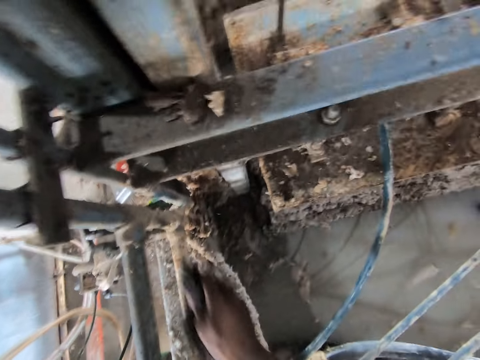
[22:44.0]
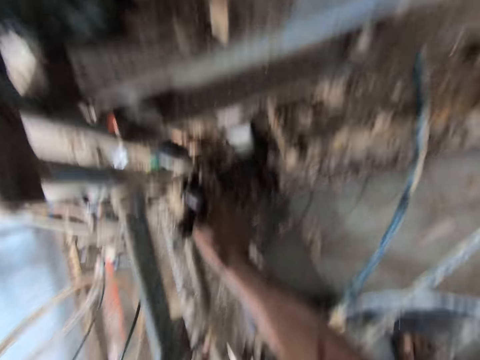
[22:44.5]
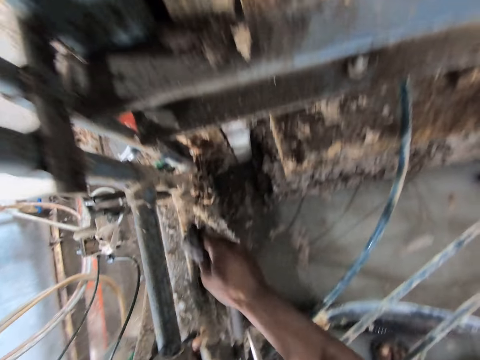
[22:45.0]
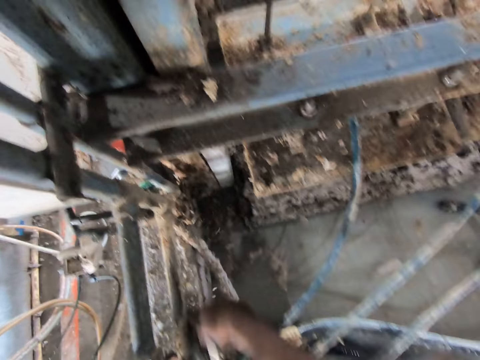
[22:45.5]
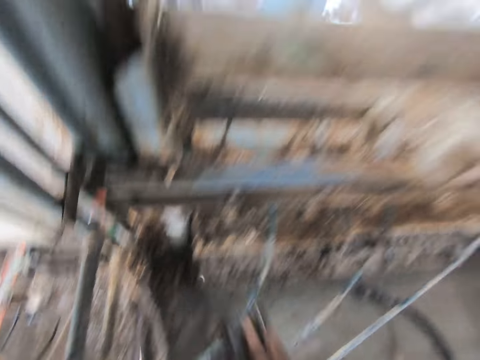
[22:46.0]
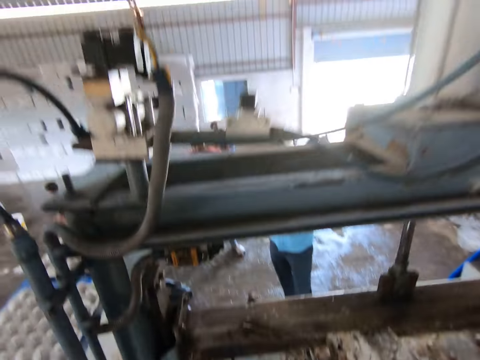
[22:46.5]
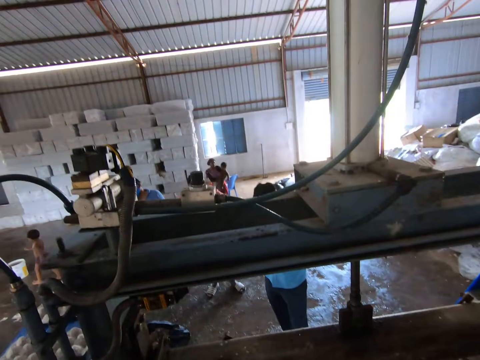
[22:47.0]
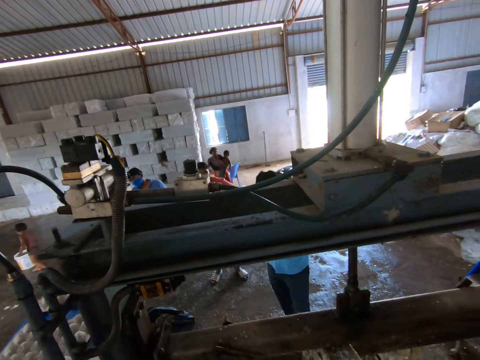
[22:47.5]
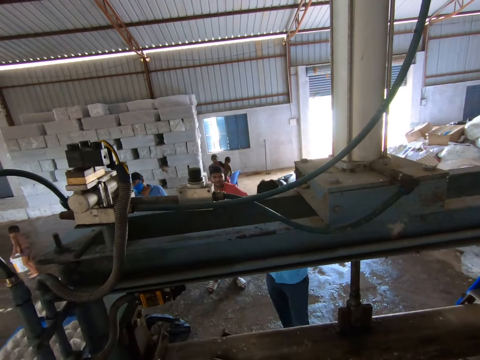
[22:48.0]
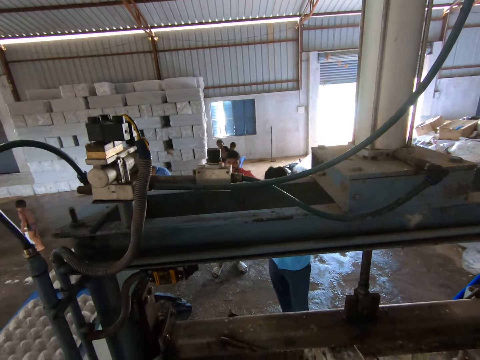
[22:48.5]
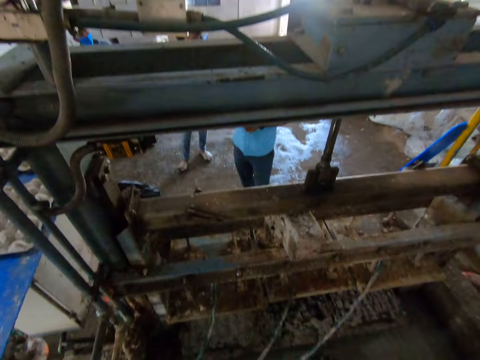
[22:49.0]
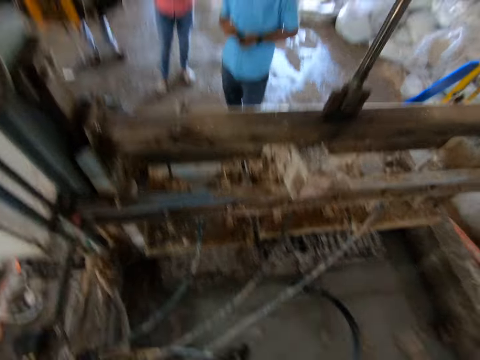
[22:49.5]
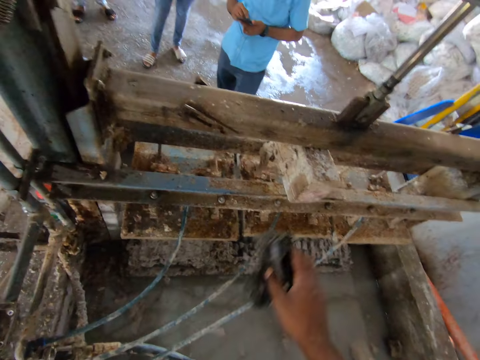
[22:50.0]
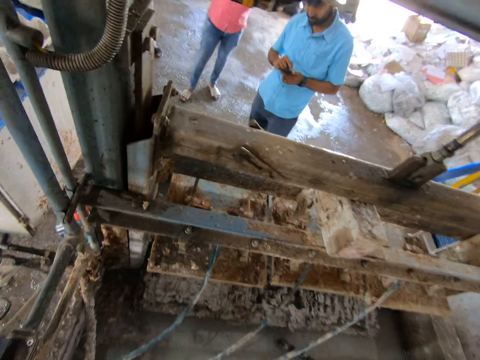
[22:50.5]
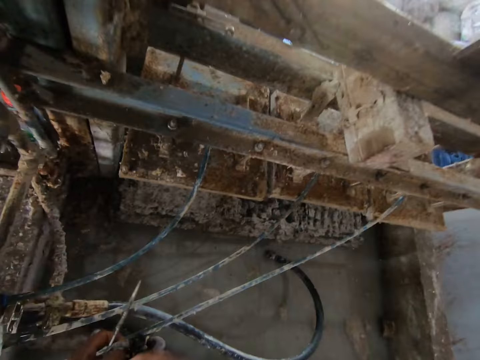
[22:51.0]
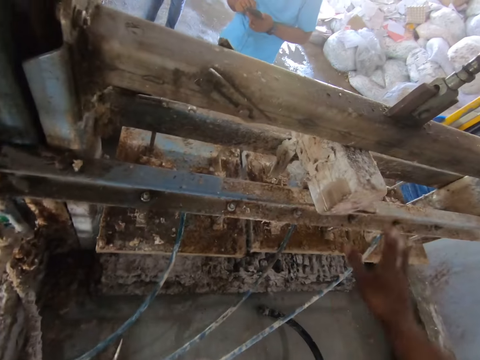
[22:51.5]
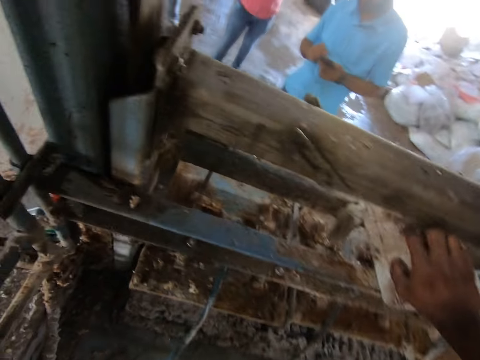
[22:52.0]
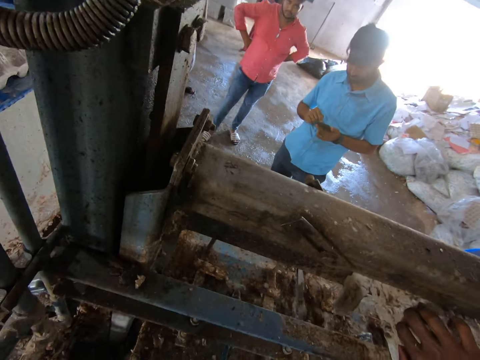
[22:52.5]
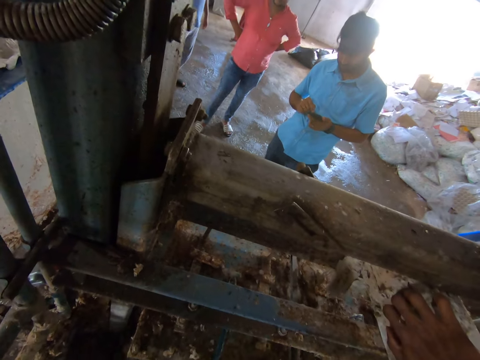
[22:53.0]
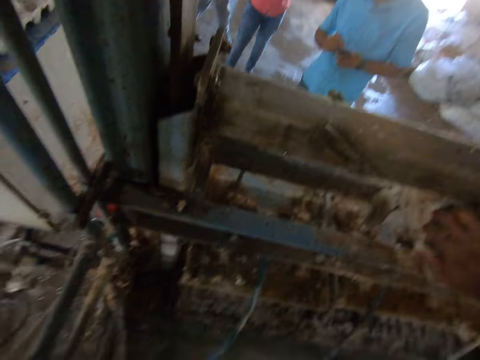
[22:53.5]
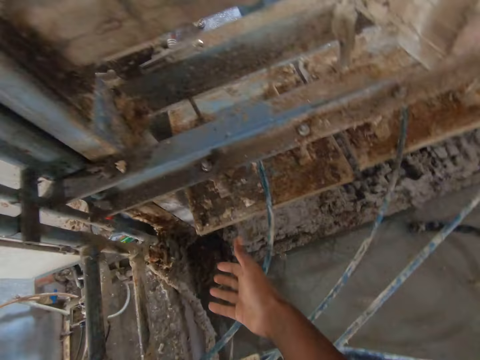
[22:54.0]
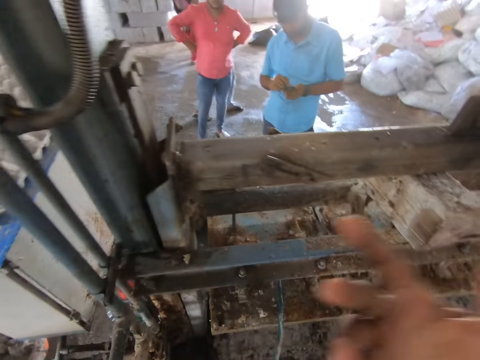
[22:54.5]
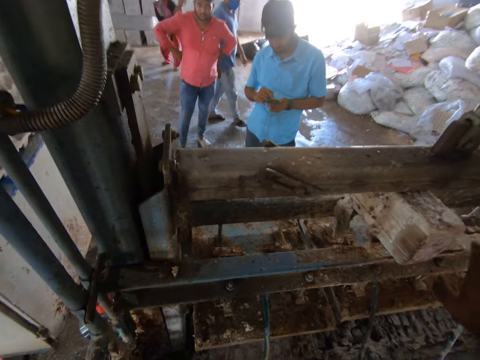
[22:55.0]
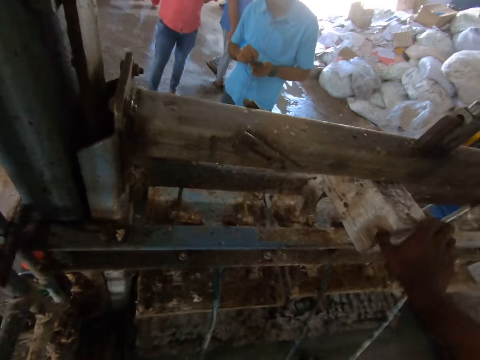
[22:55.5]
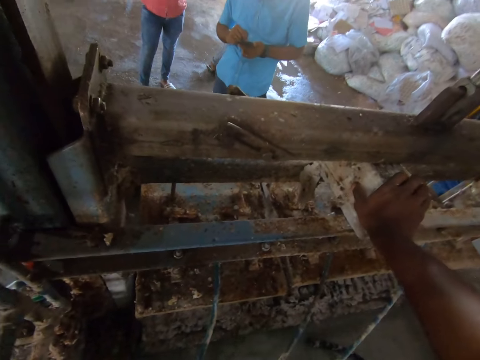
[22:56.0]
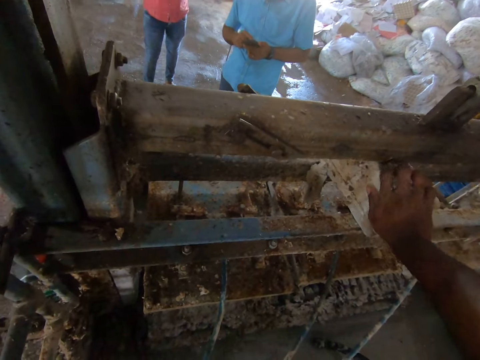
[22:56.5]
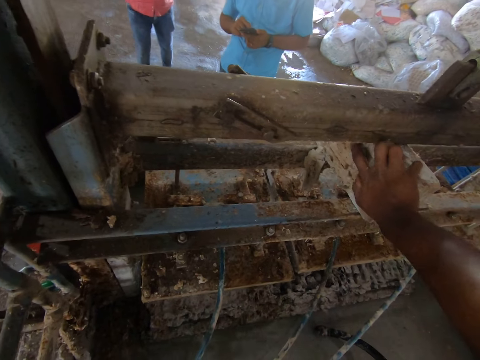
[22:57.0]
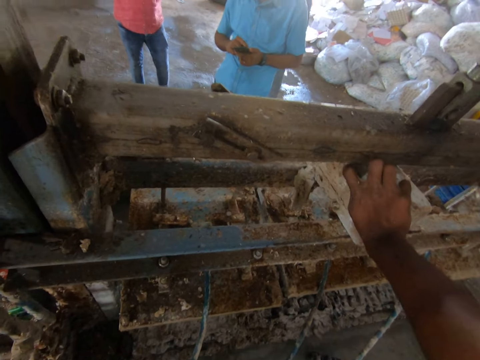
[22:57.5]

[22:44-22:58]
The camera wearer interacts with a man. They look at the metals. They look around. They touch the wood. They remove paper egg tray peels from the machine. They talk to the man. They look around. They touch the wood.

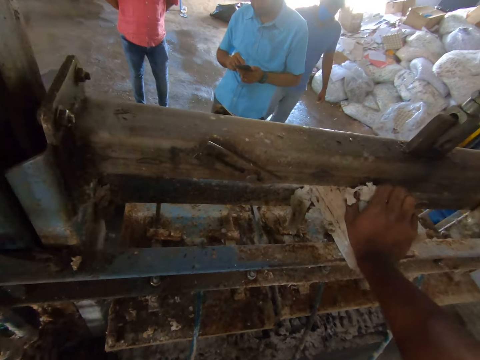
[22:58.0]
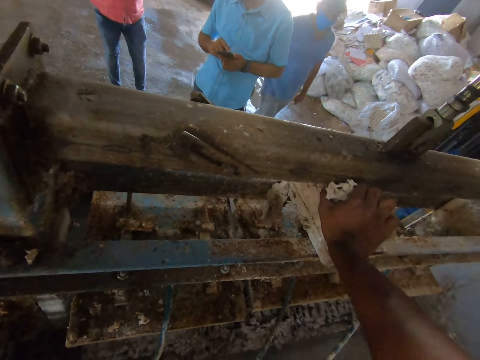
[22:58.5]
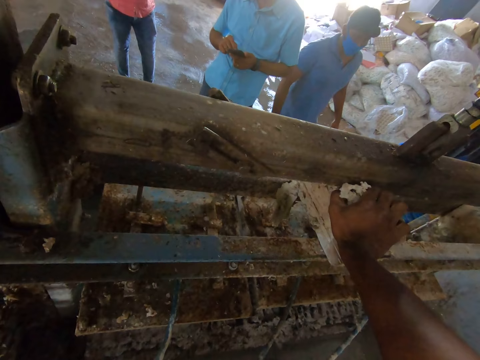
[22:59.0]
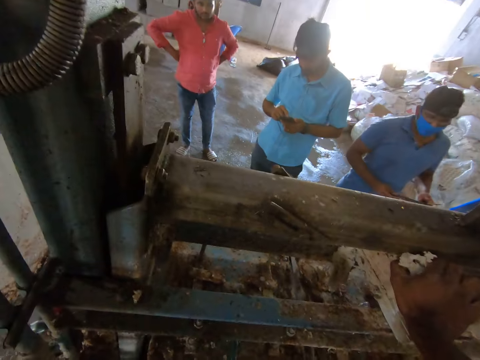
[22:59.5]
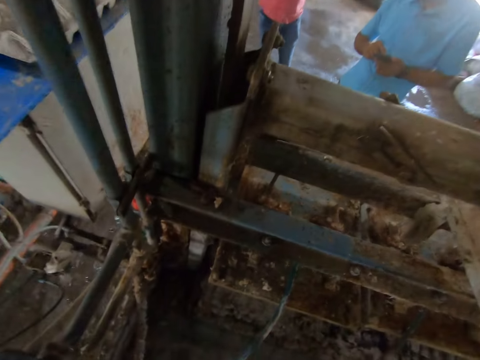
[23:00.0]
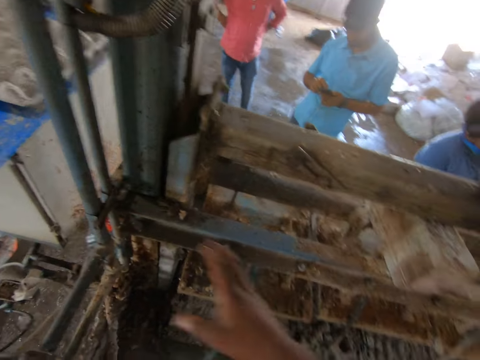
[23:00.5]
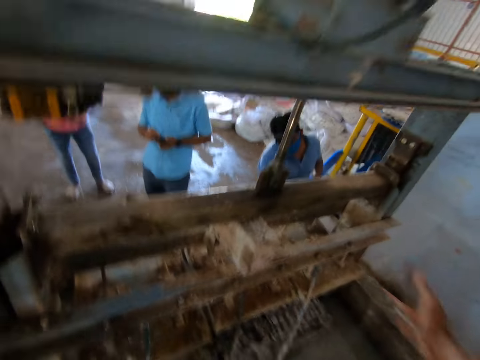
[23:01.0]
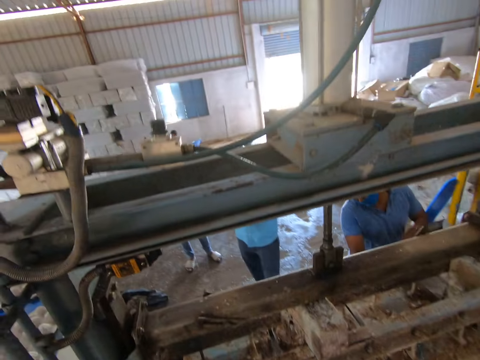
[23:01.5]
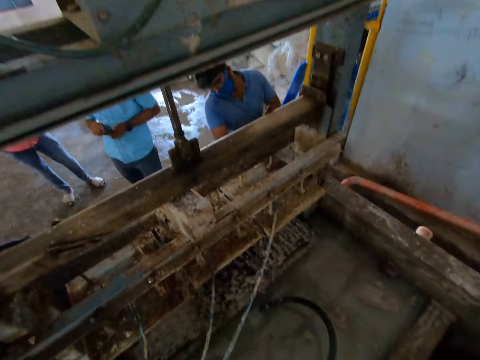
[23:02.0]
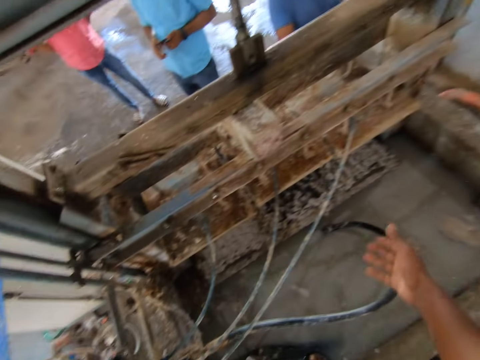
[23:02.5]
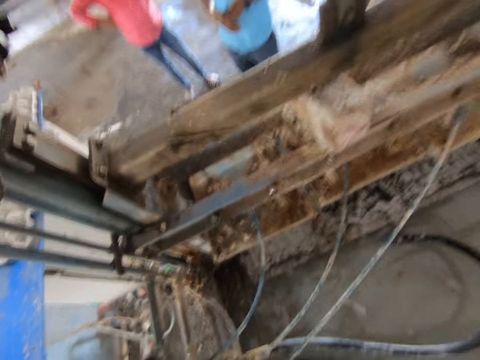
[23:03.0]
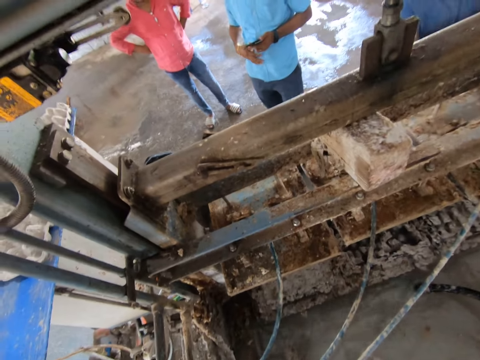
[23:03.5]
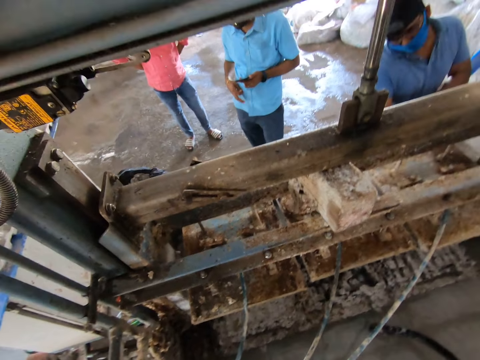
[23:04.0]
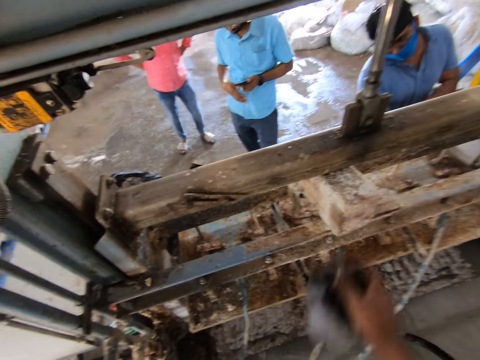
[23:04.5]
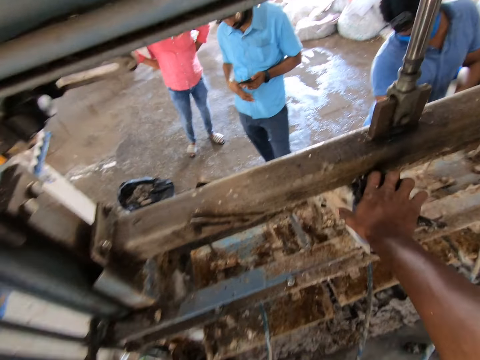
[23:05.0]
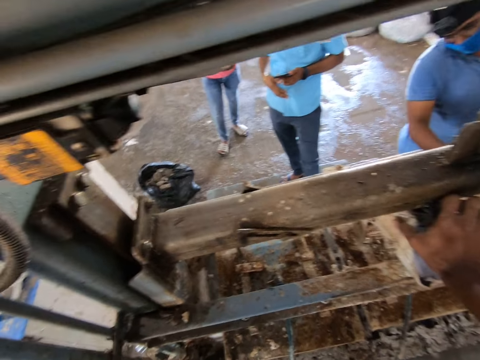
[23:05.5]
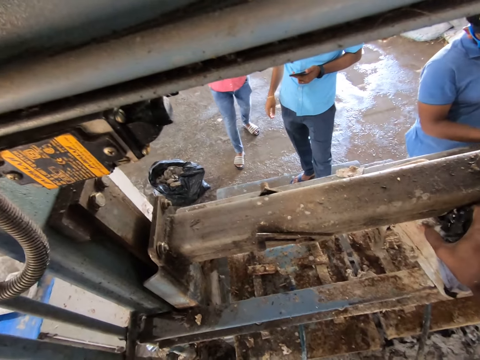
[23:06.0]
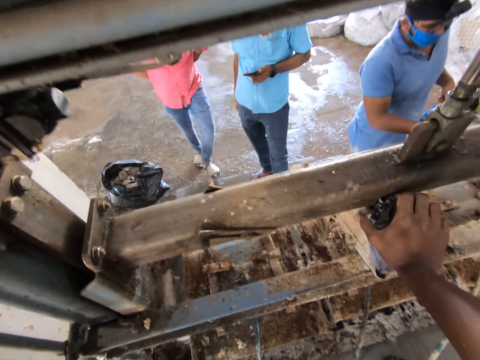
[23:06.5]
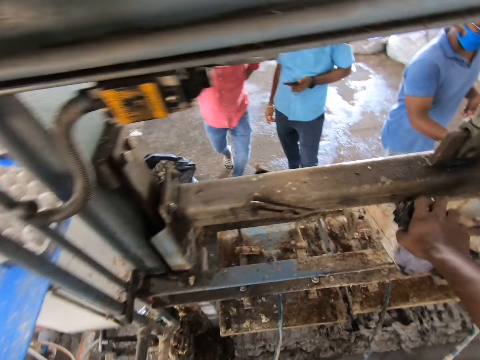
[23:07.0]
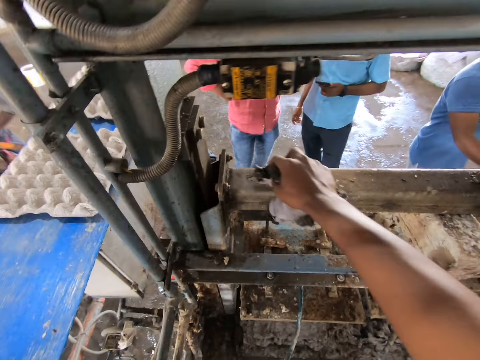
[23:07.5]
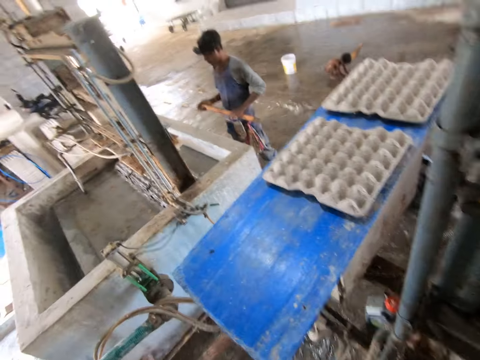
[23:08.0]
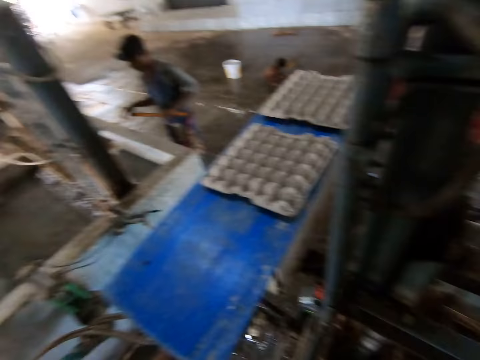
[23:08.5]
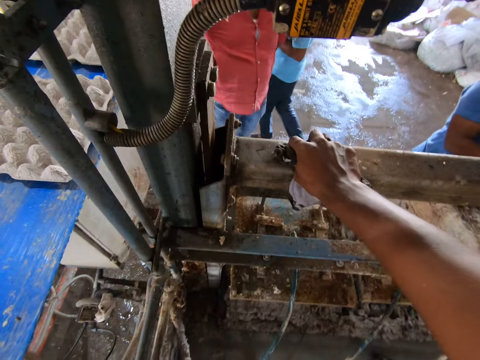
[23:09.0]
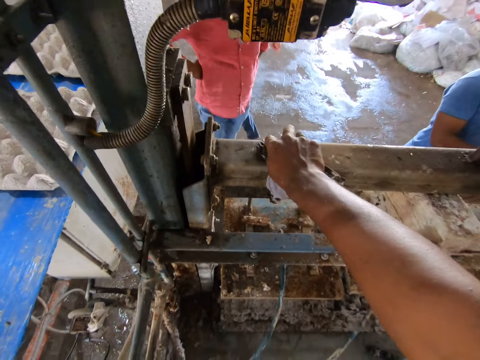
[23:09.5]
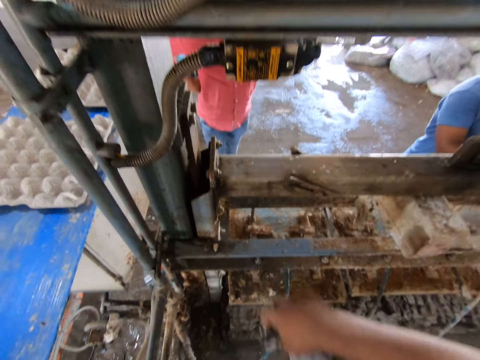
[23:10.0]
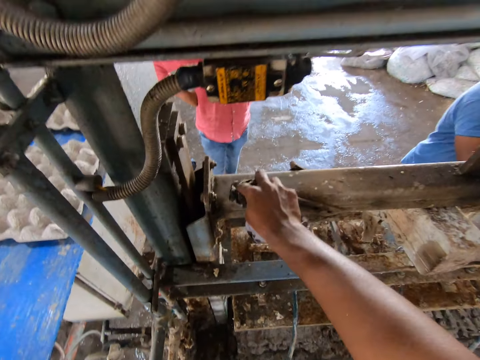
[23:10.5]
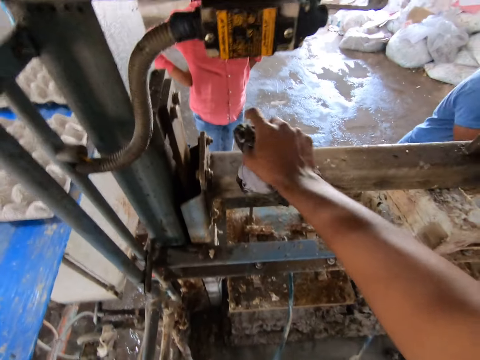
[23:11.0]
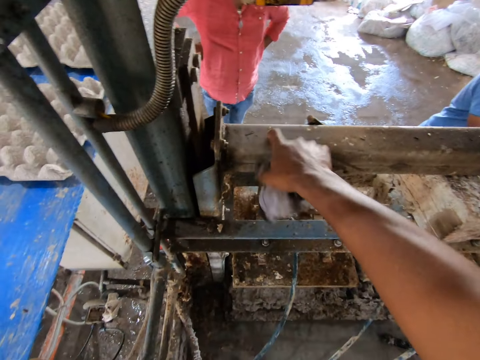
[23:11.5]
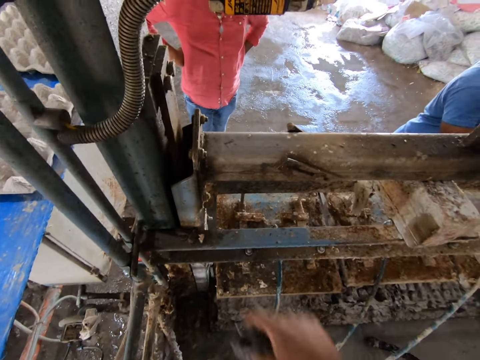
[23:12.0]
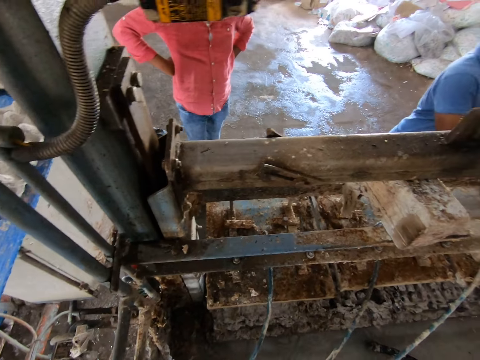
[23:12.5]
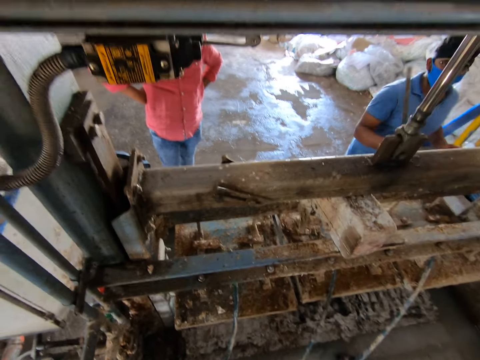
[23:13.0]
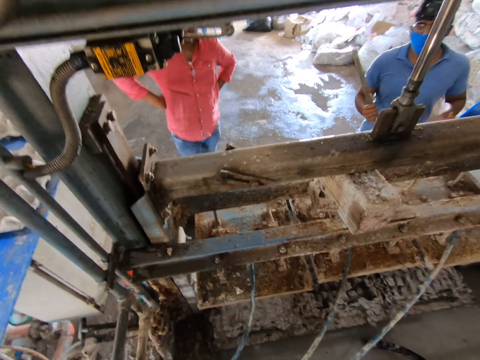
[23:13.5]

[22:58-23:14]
The camera wearer removes paper egg tray peels from the machine. He talks to a man. He looks around. He puts a wiping cloth on the wood. He cleans the egg tray machine with a cloth. He puts the wiping cloth on the metal. He interacts with the man. He looks around. He cleans the egg tray machine. He hits on the metal with his finger. He interacts with the man.
